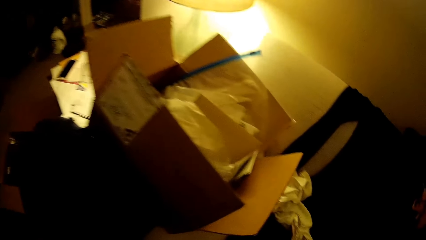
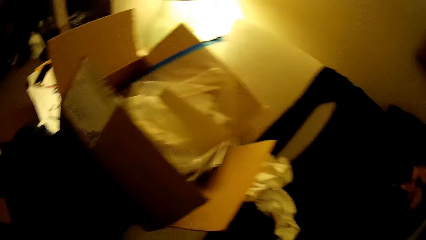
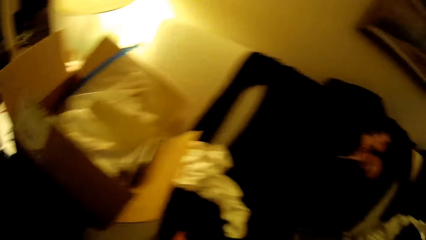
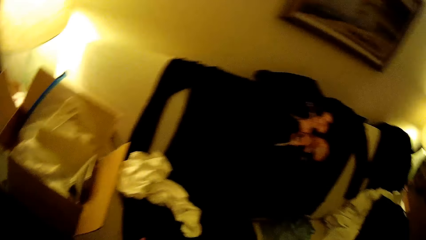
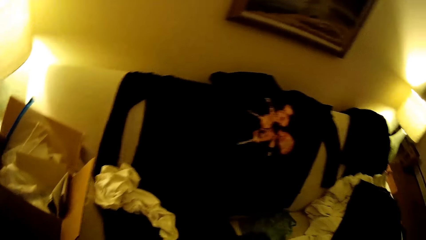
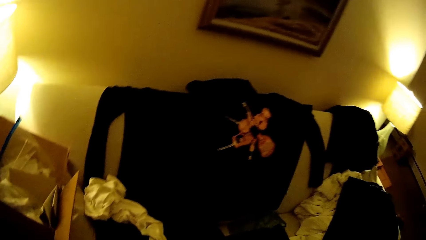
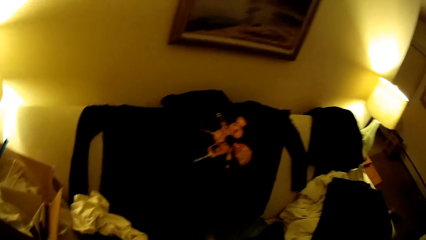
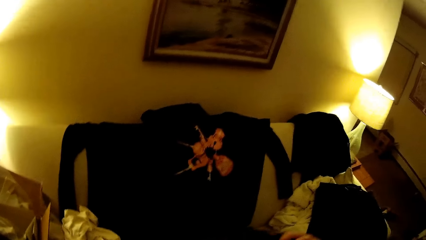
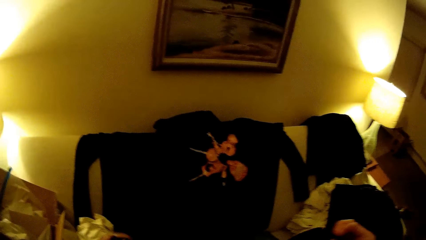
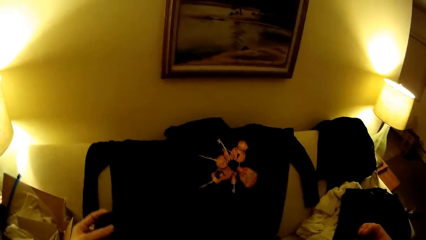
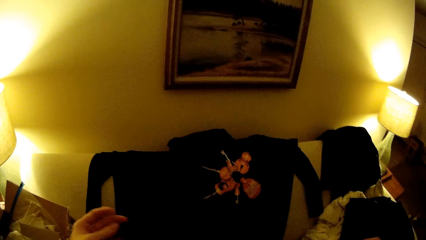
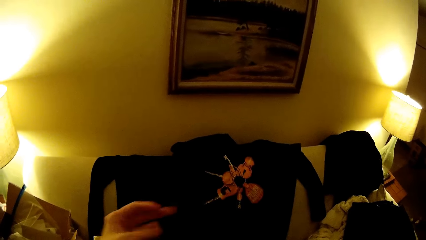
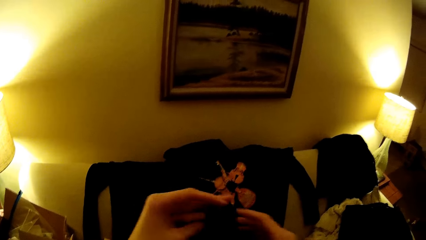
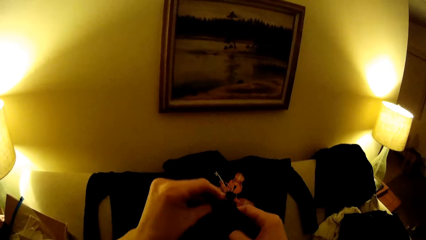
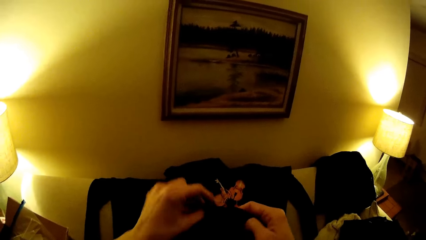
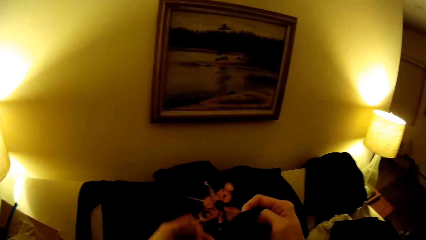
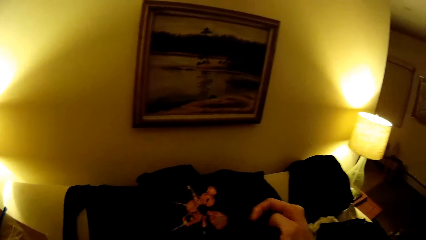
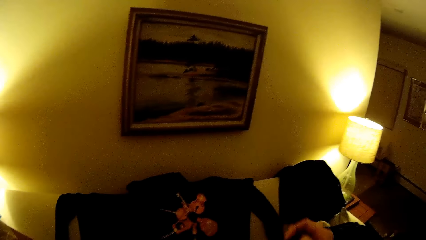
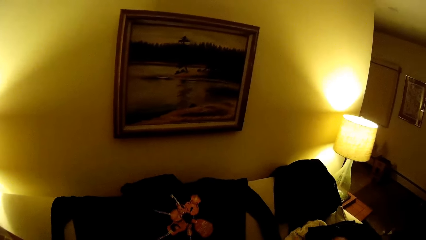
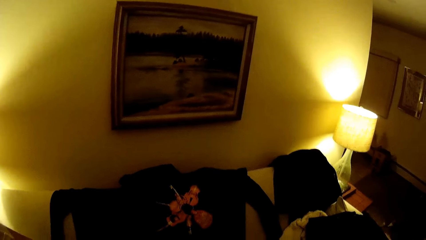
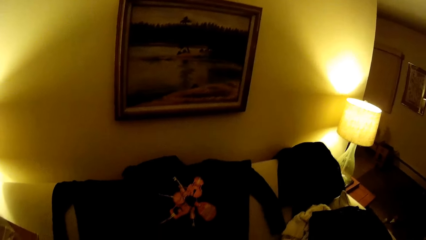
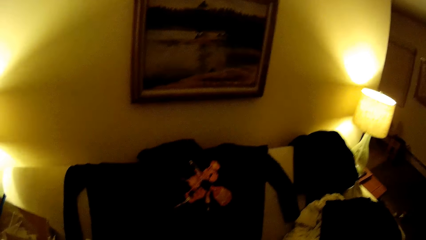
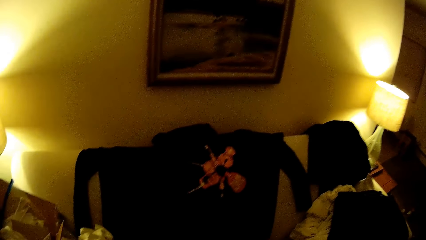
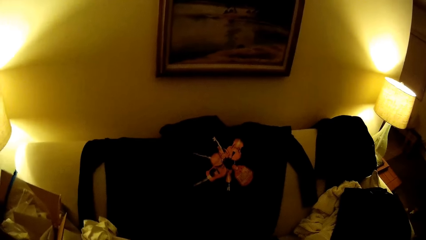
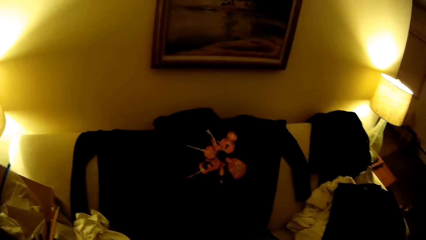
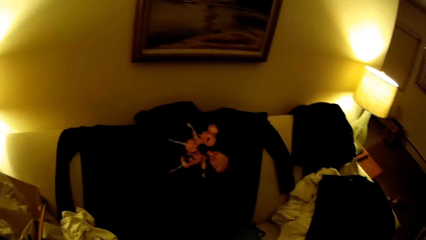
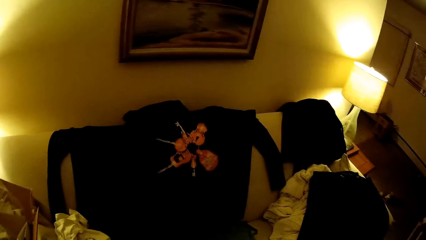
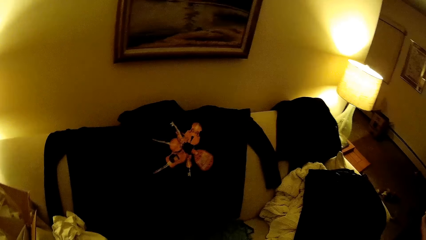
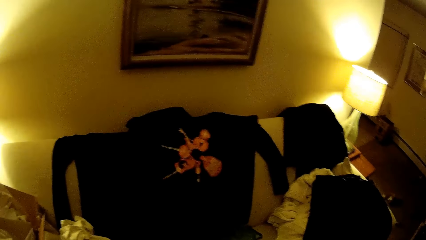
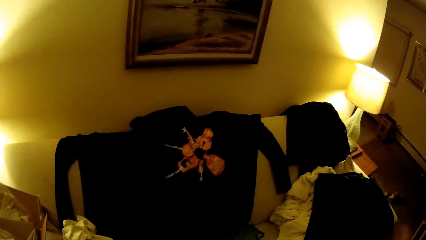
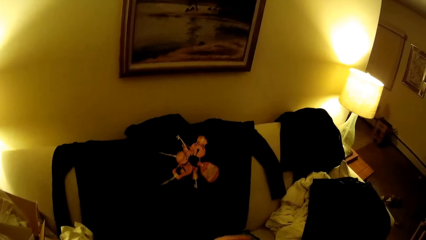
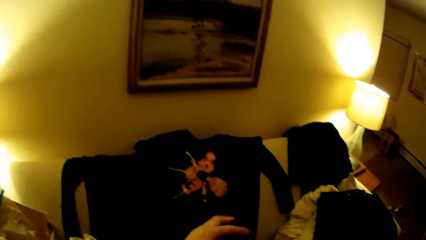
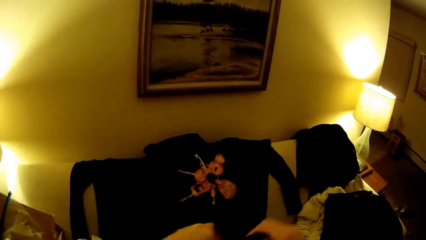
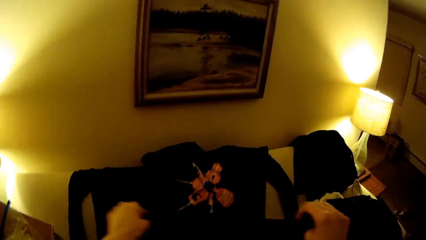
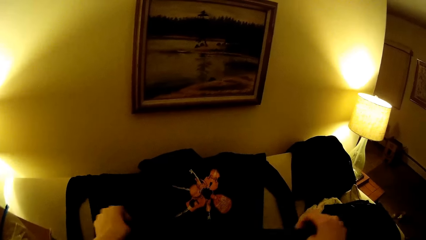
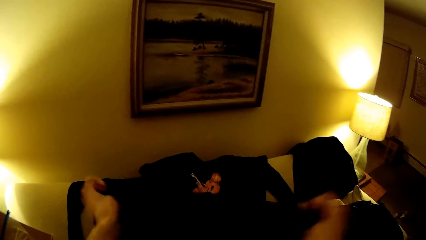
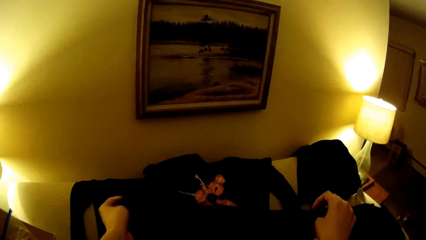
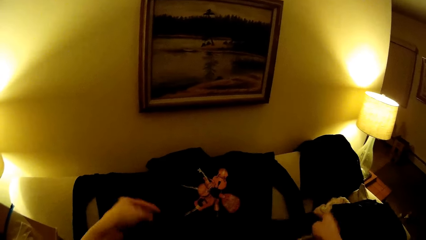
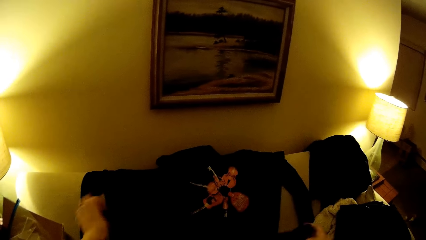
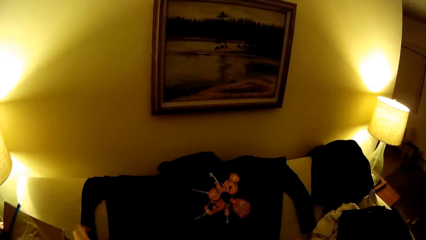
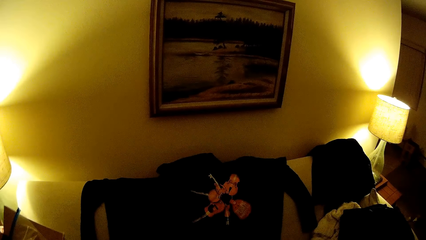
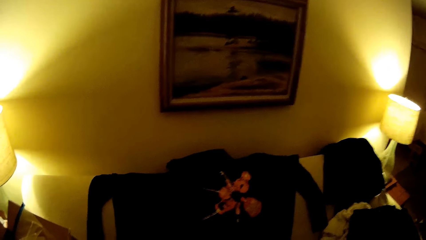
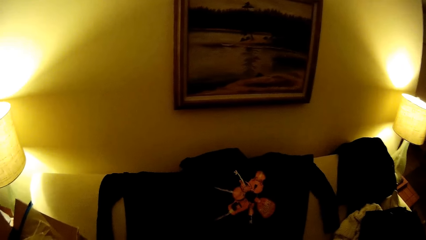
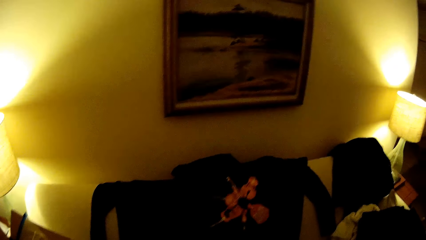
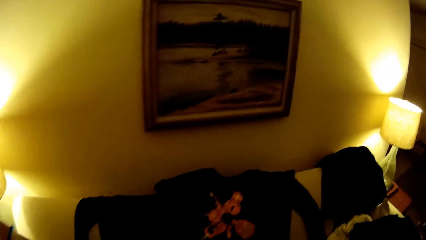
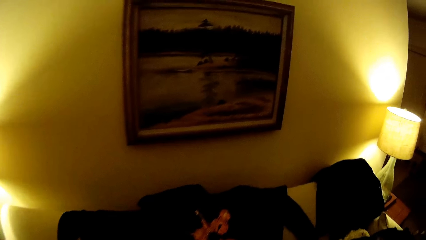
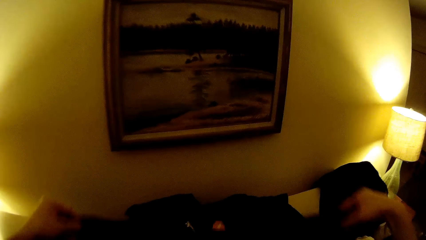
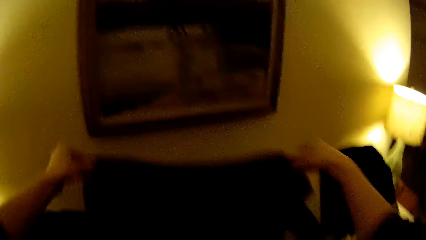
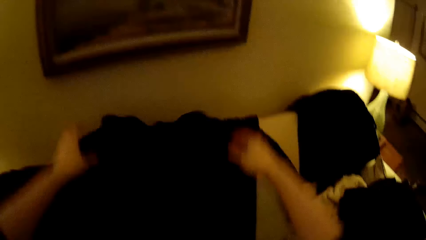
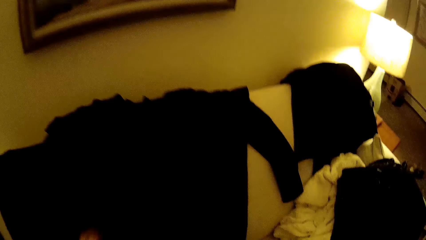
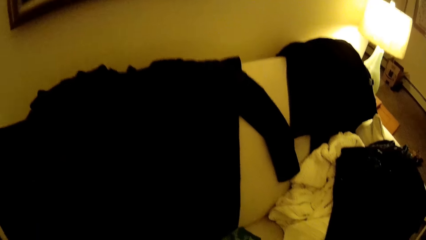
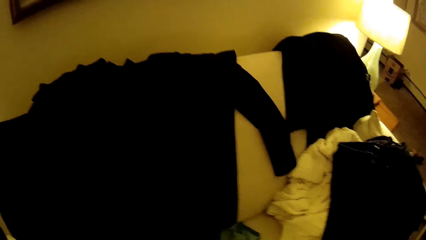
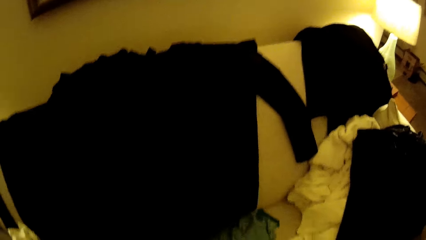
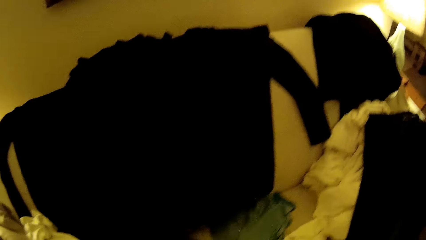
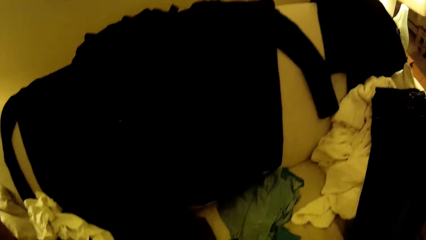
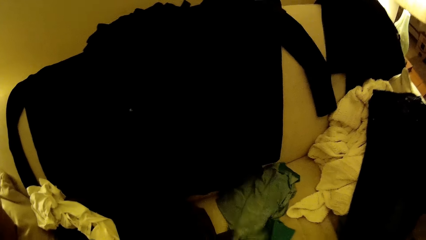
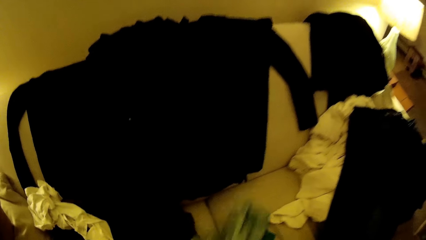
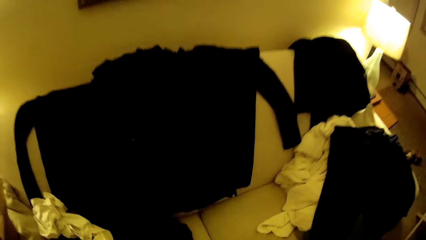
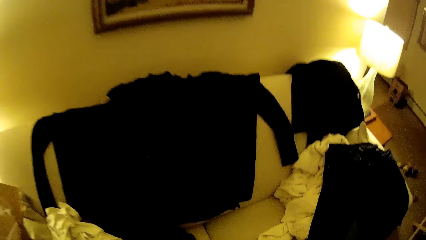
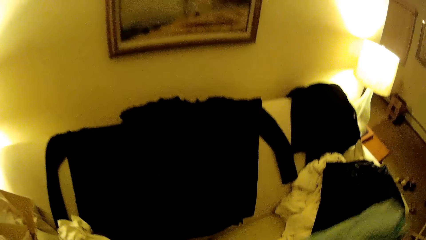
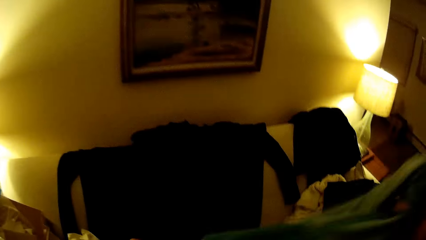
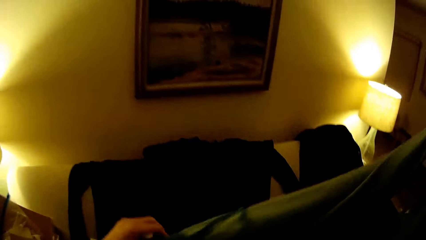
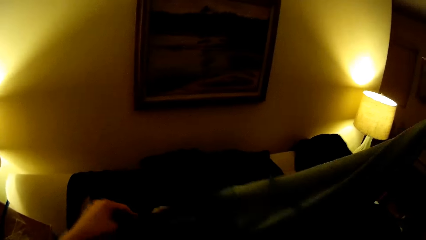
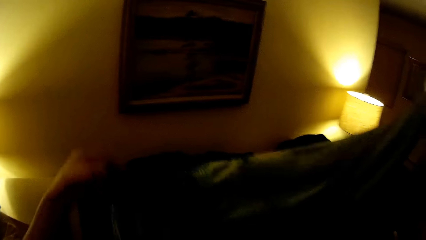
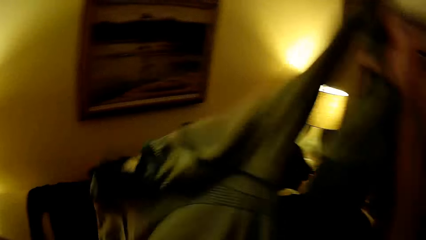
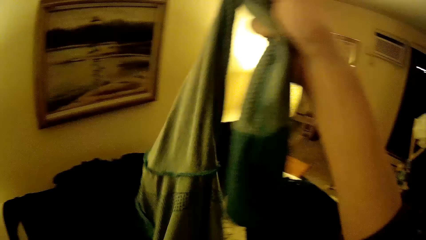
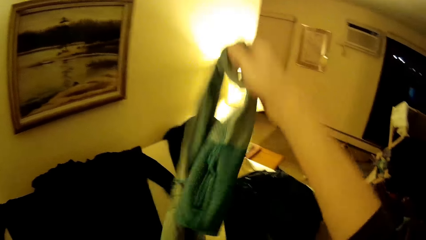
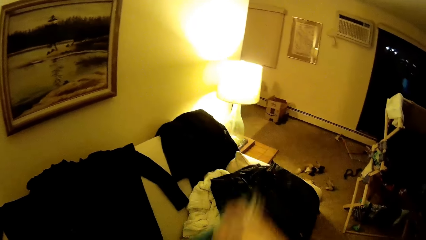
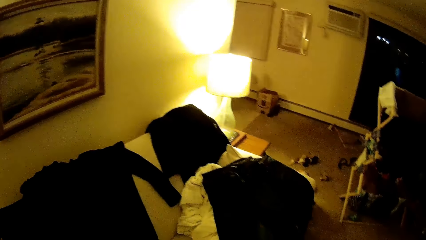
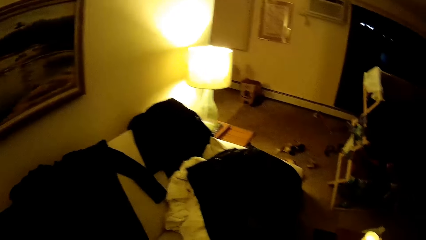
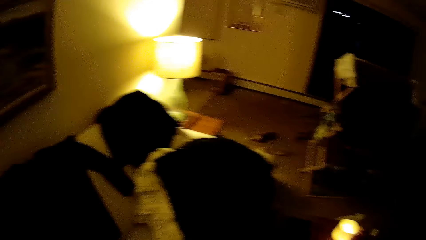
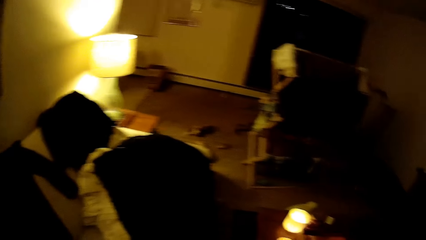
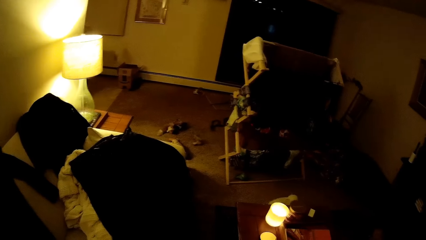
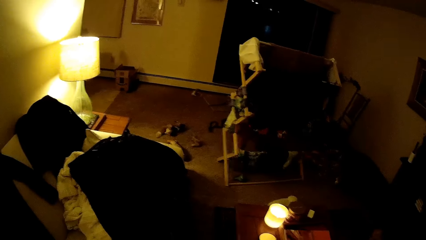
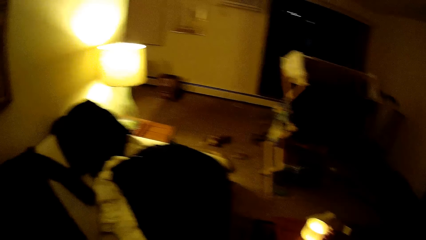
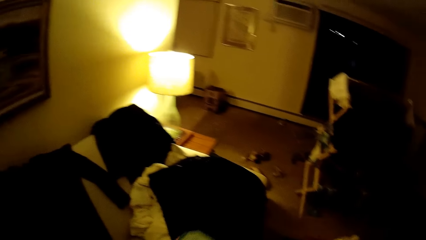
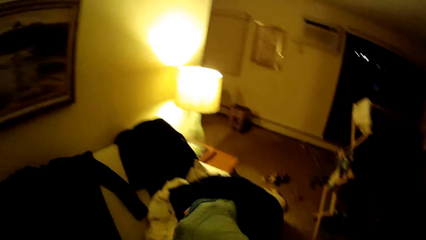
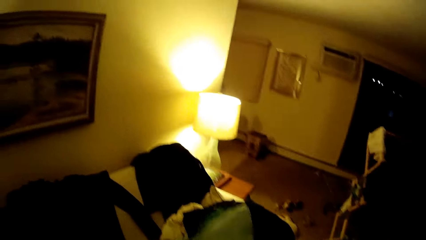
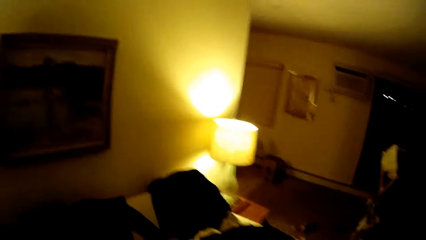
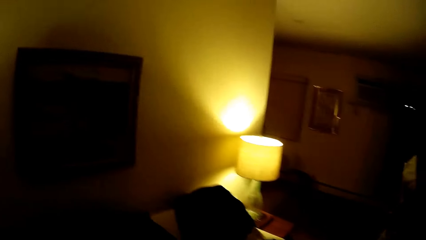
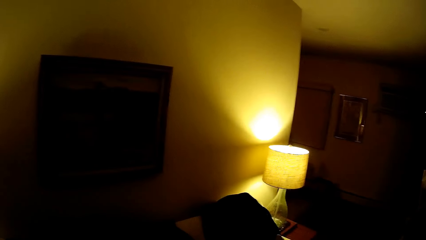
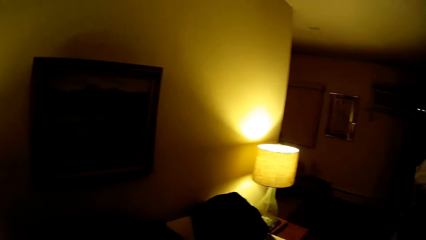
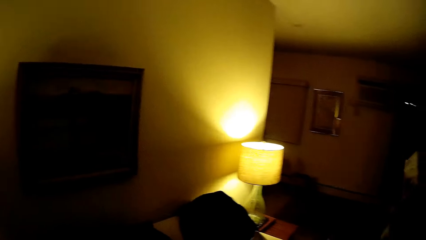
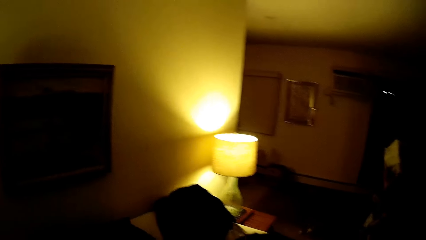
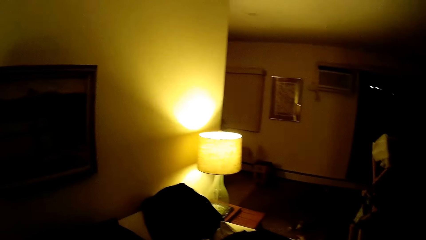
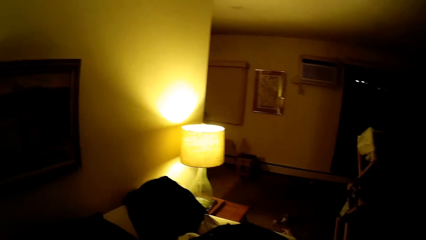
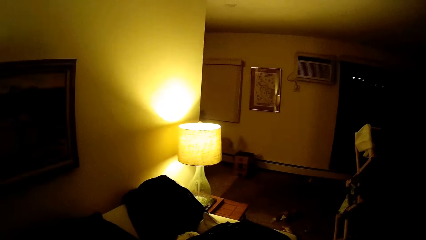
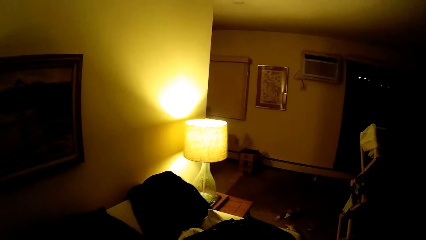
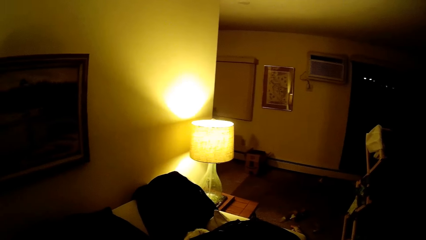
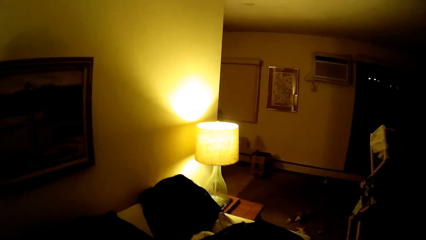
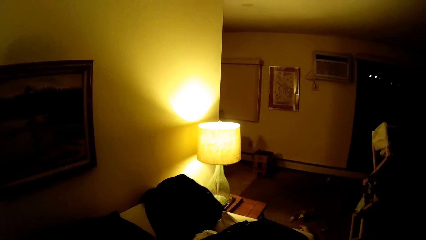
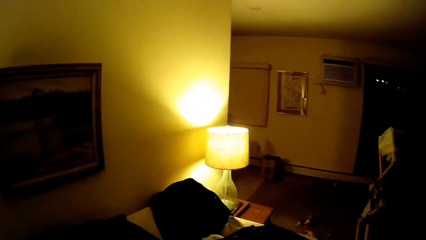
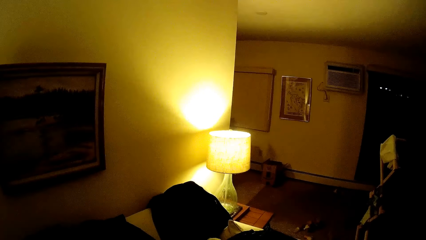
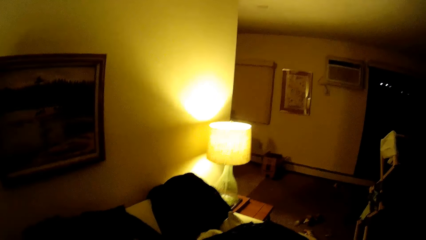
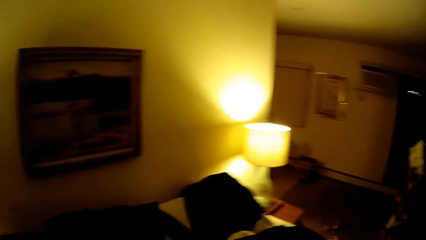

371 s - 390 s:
The camera wearer looks at the cloth. He lifts a black top with his hands. He sways the black top with his hands. He throws the black top in his hands on the couch. He lifts a top or cloth with his hands. He unfolds the cloth.
